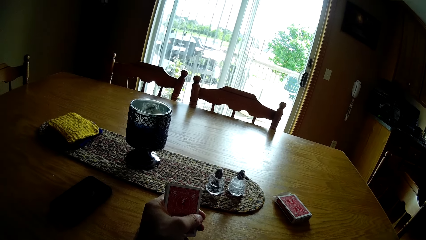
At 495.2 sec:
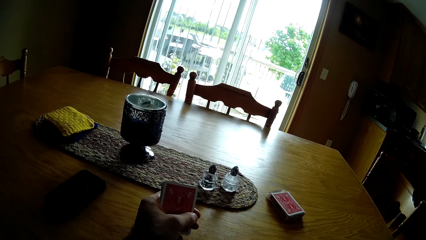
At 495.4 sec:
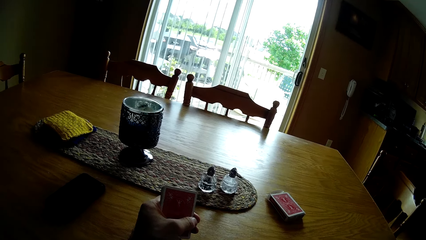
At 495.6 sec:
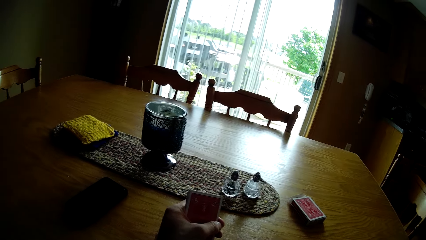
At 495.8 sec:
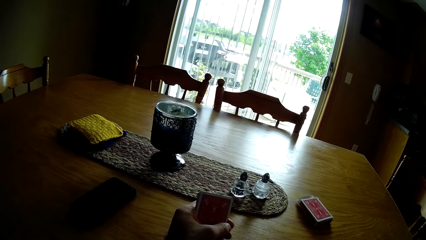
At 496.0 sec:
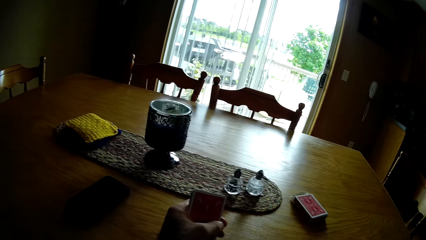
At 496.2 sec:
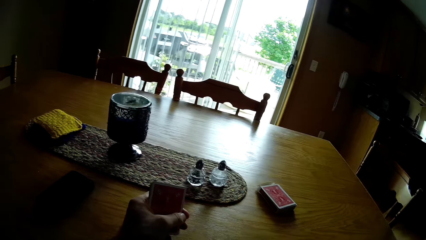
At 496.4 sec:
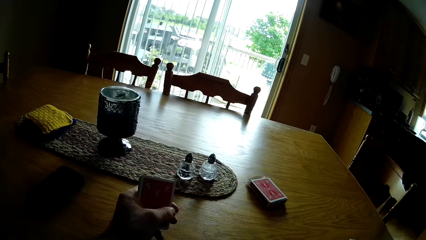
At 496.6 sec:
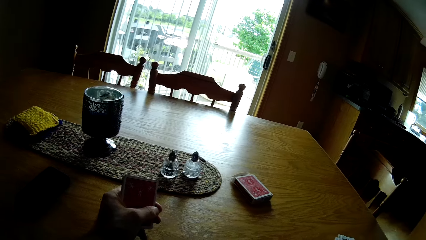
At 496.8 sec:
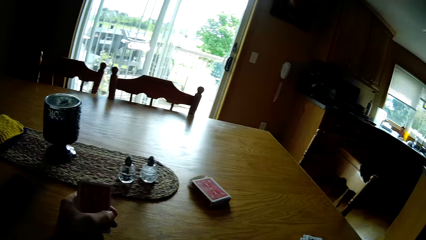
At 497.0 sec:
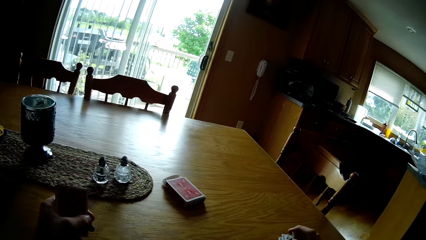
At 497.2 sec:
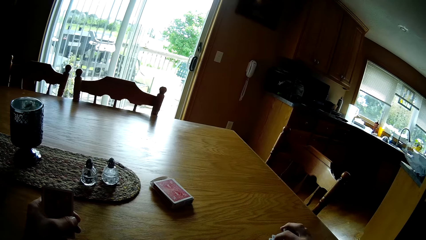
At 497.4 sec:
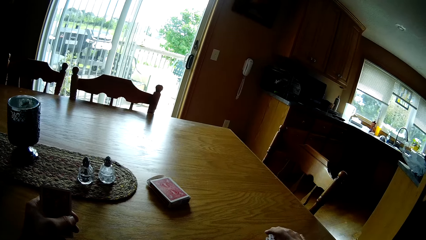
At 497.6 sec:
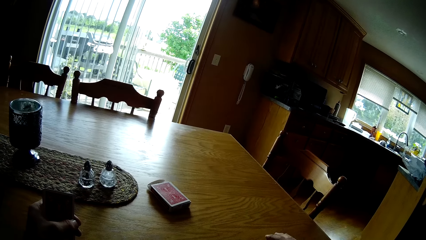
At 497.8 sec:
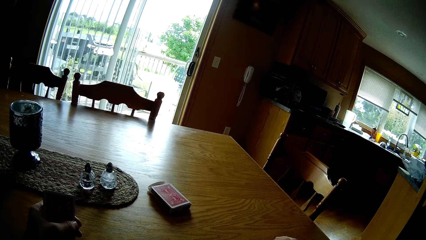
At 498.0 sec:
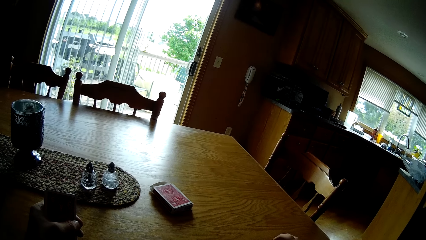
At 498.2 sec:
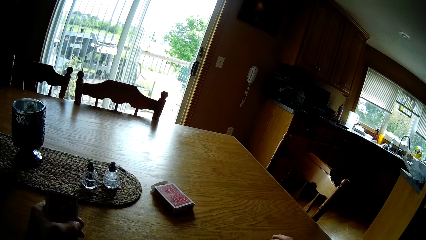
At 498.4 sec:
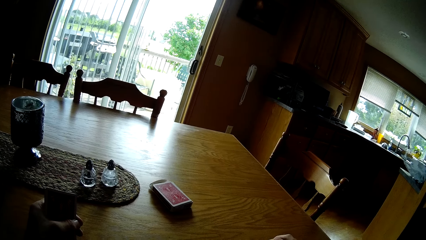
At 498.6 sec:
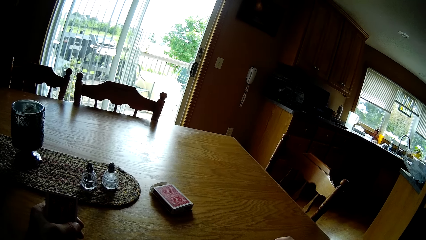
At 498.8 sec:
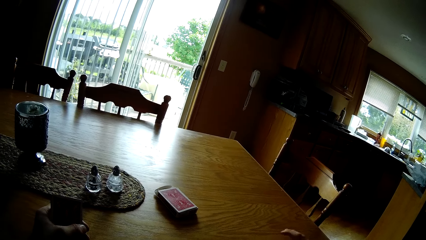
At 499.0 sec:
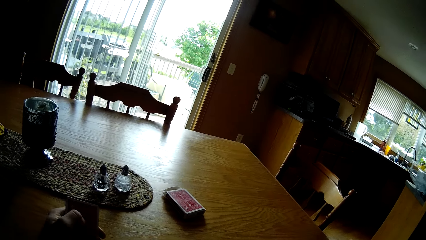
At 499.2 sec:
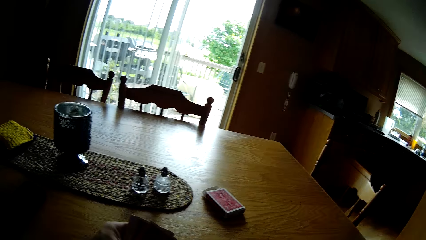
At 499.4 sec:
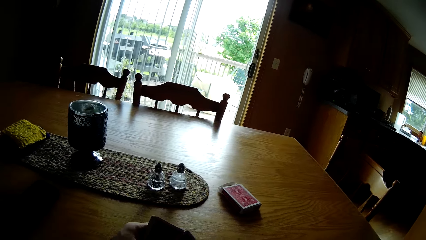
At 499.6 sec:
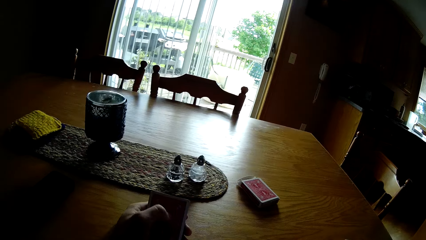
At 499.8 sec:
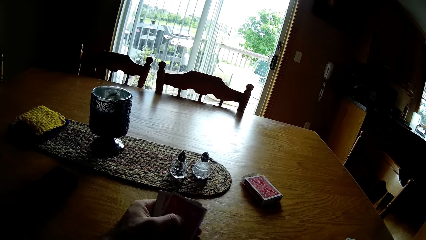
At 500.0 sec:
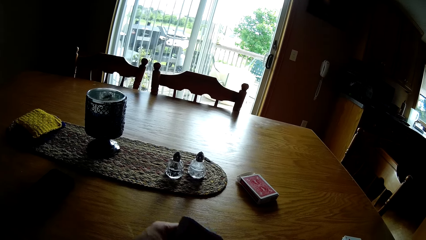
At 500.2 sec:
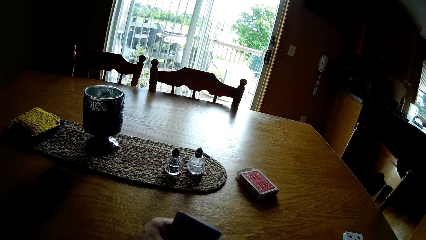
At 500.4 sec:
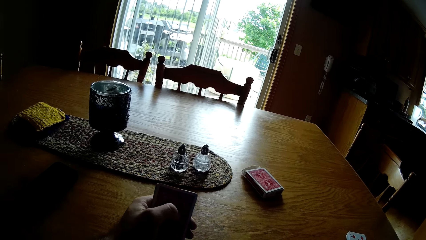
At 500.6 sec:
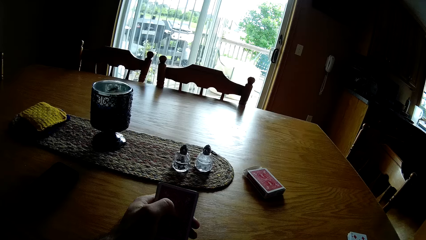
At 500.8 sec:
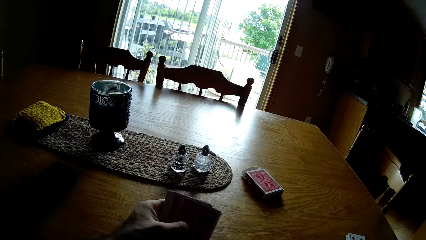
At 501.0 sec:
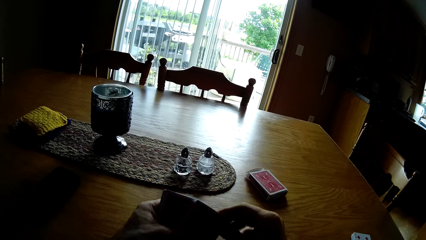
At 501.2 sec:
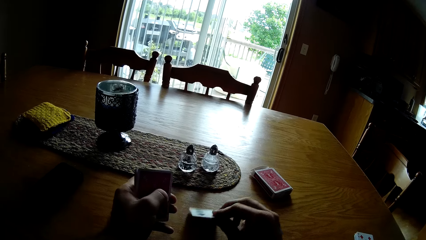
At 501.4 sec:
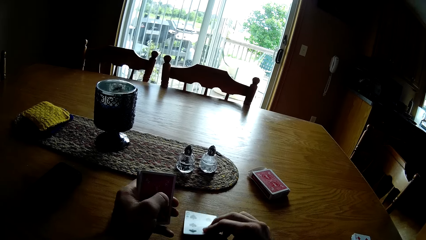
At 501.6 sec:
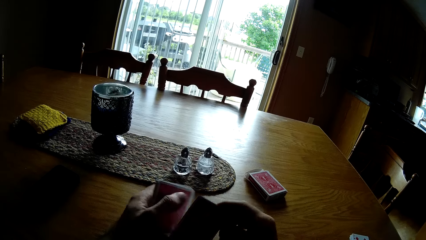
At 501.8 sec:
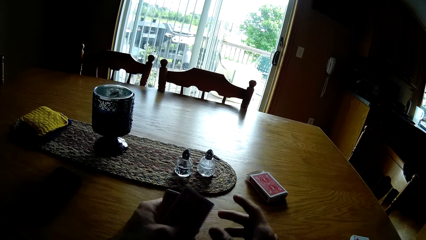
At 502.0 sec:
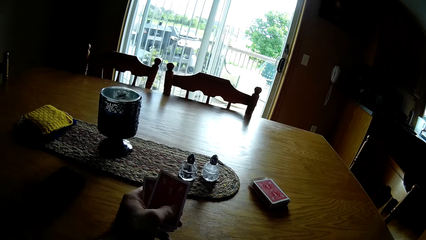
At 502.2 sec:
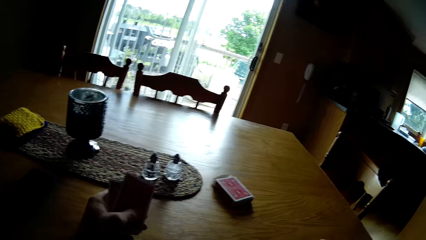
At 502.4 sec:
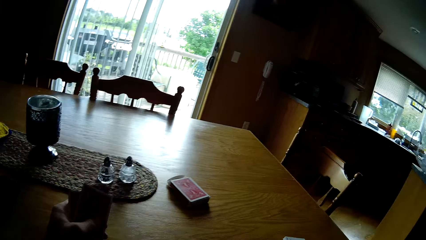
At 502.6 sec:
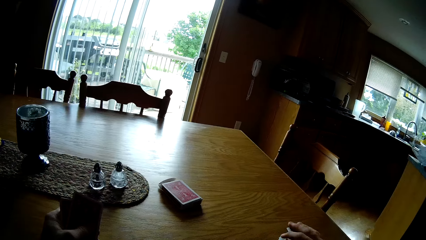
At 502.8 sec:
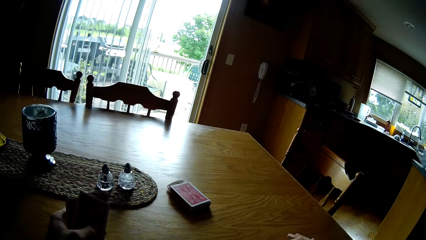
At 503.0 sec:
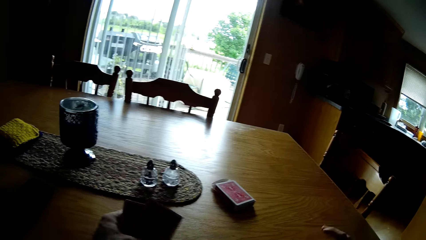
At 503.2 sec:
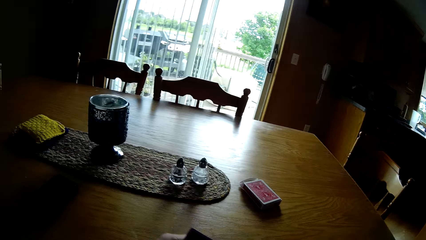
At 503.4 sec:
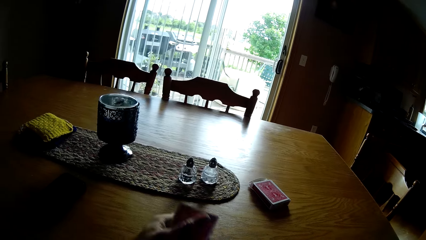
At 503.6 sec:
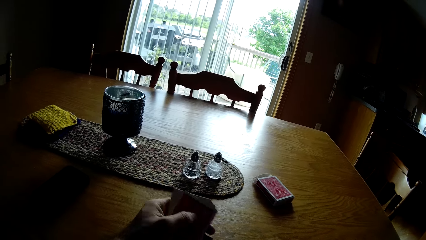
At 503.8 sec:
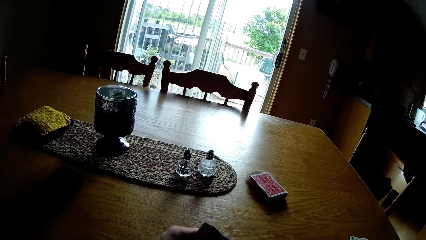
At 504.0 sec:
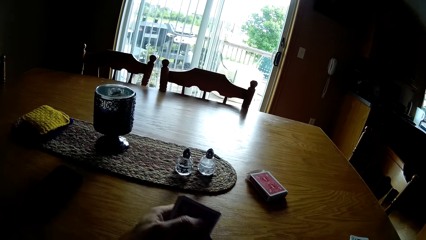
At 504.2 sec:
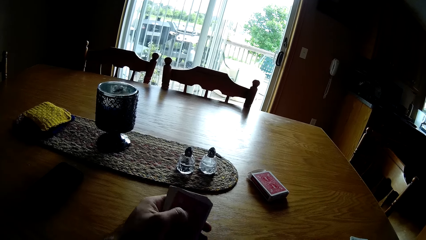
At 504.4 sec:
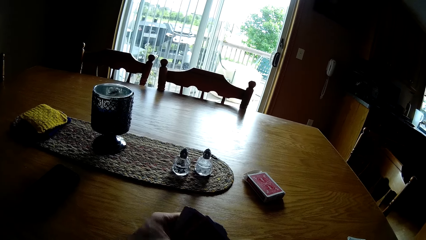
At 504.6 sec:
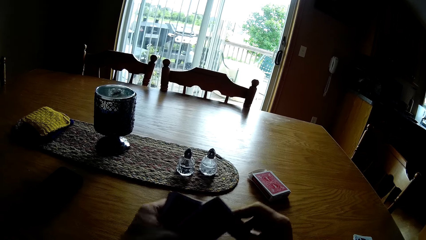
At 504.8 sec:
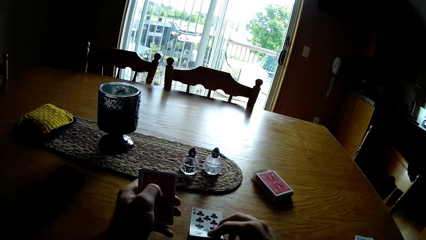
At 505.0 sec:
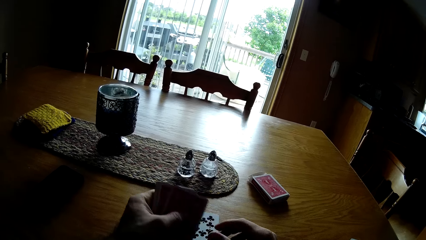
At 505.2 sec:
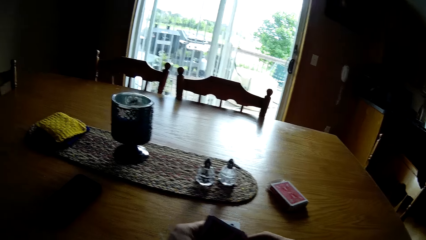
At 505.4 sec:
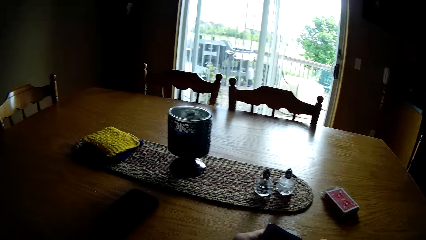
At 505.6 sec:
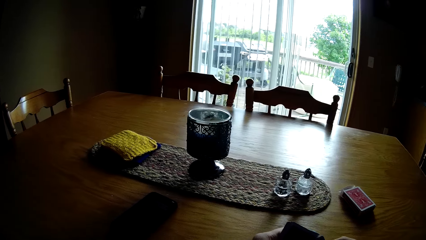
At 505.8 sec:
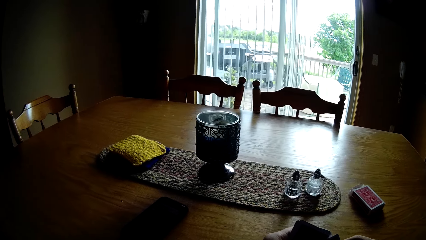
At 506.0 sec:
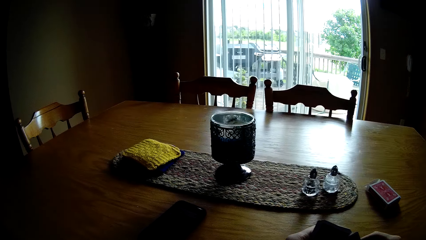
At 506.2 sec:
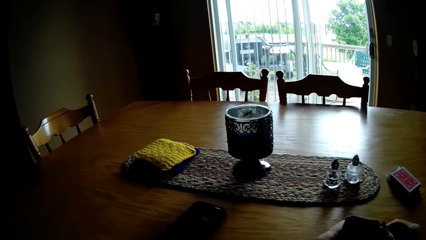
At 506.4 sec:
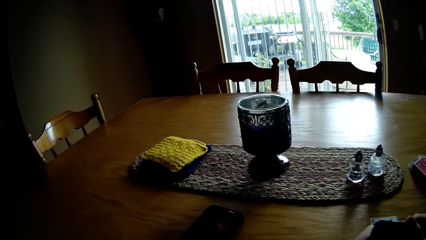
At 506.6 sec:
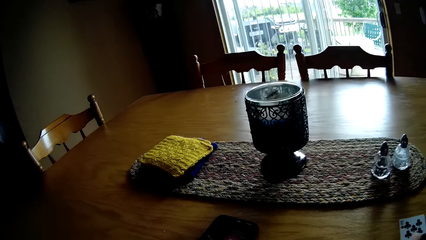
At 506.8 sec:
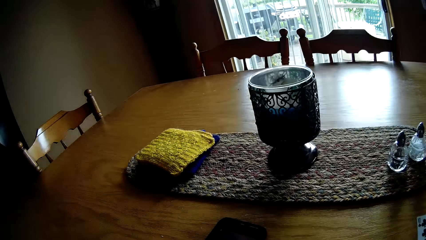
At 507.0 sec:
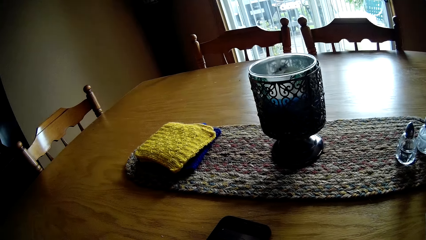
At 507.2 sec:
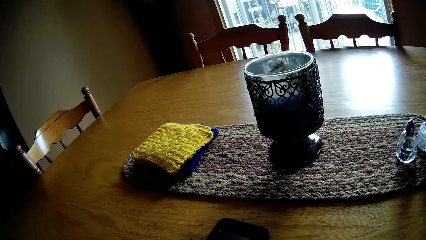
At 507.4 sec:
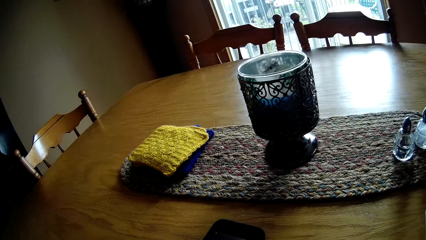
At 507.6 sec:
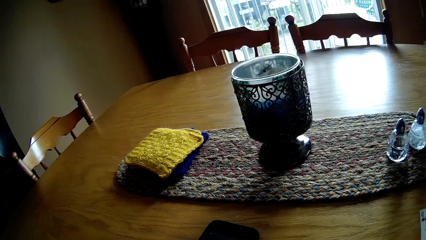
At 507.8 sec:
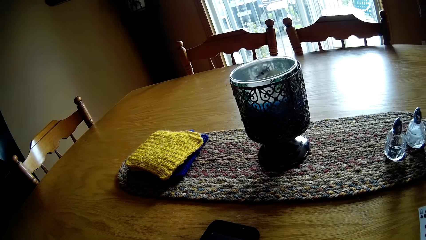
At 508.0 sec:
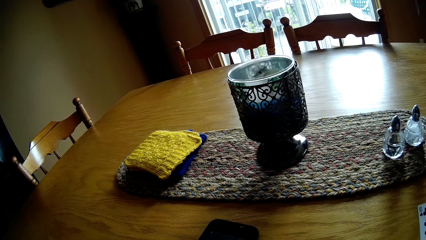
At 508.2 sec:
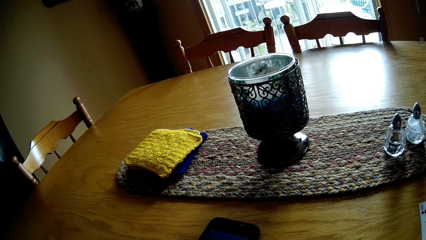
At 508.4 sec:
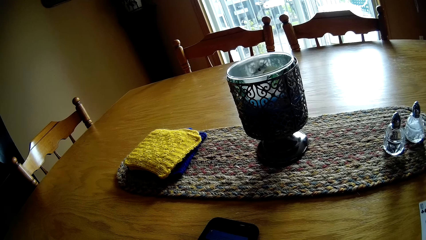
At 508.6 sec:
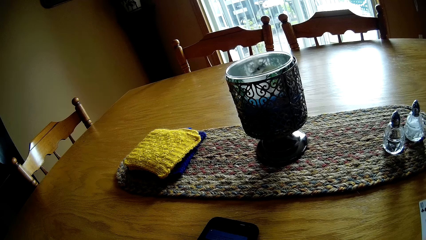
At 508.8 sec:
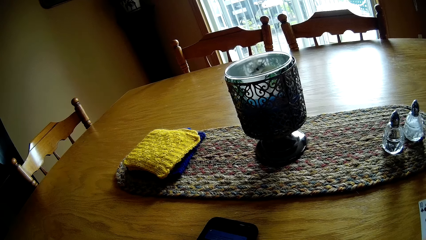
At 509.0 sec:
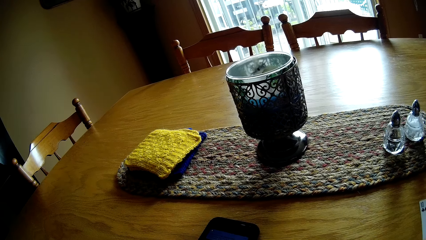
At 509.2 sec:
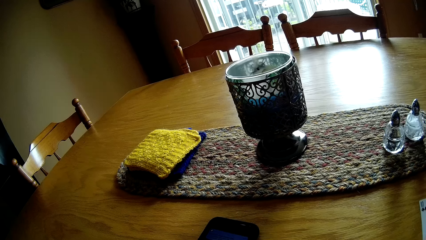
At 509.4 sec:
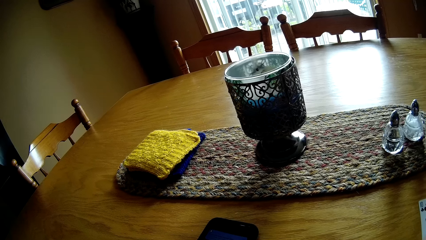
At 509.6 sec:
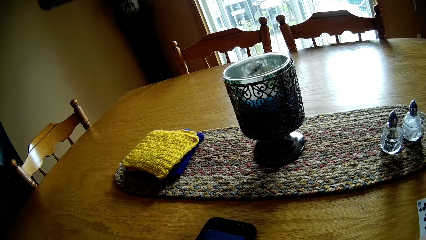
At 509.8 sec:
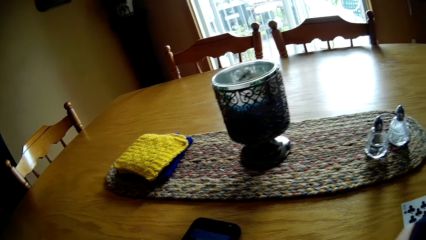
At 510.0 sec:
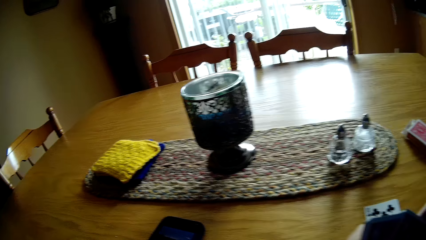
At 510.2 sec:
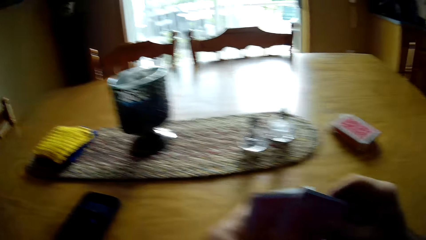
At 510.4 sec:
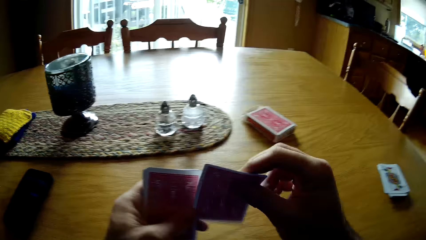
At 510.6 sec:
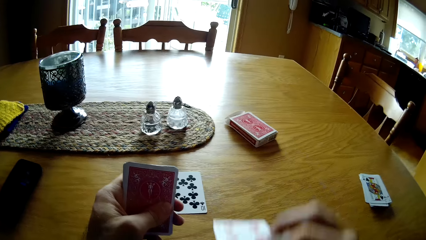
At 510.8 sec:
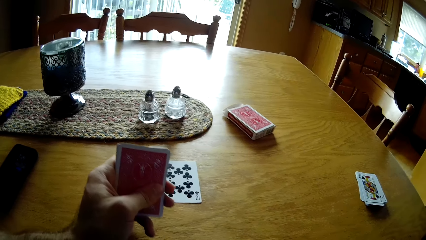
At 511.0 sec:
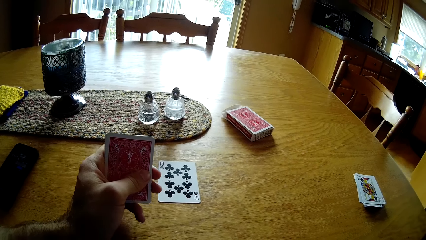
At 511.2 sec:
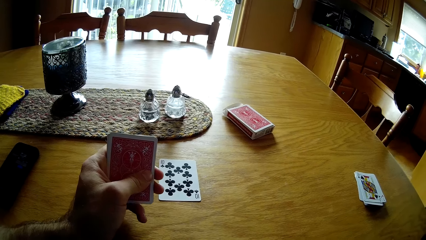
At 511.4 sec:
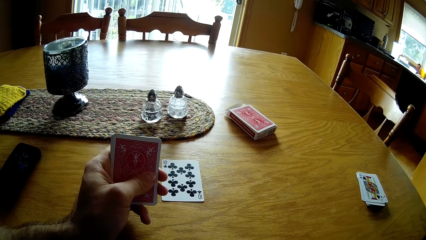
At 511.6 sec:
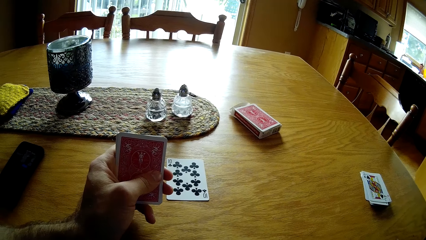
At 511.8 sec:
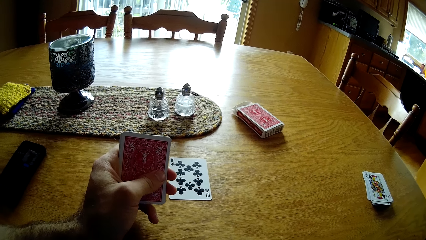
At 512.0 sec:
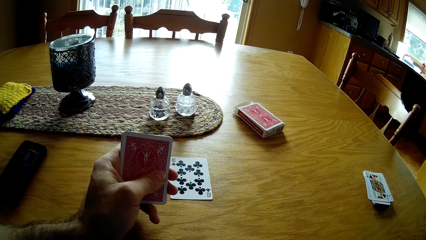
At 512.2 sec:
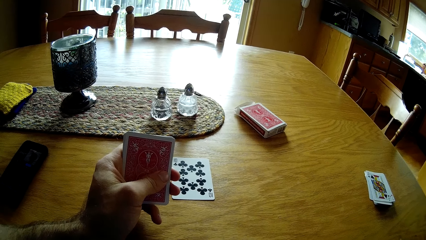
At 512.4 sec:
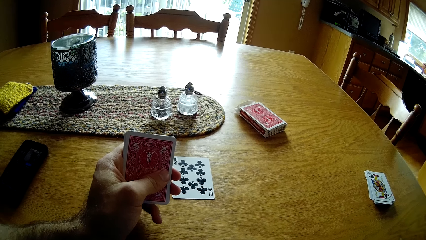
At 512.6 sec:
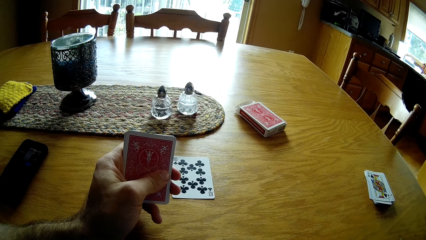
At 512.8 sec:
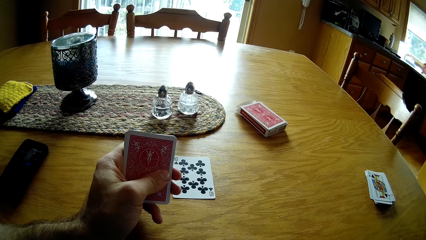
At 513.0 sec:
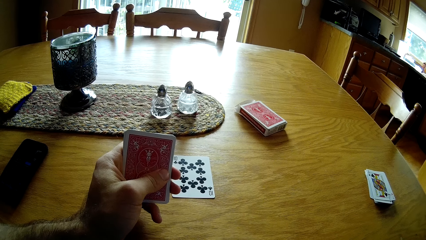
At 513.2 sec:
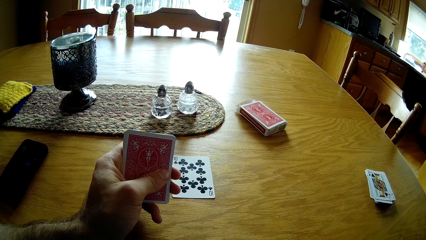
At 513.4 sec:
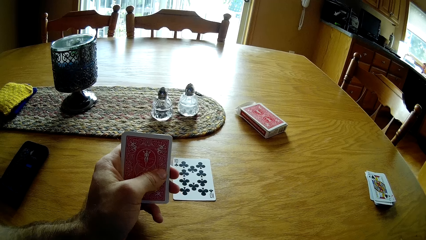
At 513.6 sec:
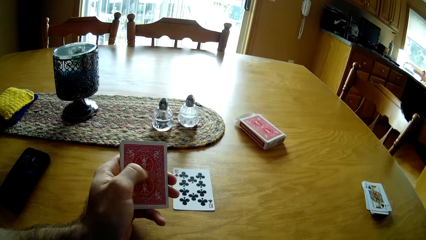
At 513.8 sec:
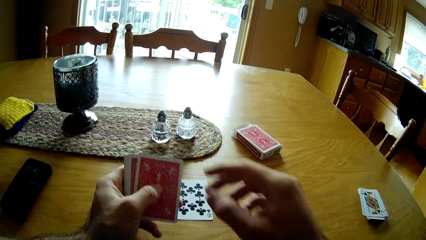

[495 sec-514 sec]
The camera wearer picks up cards on the table. They place the cards on top of other cards. They place cards on the table. They pick up a card on the table. They place the cards on top of other cards. They place cards on the table. They look at the phone. They place cards on the table.
